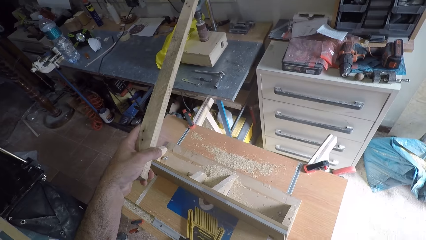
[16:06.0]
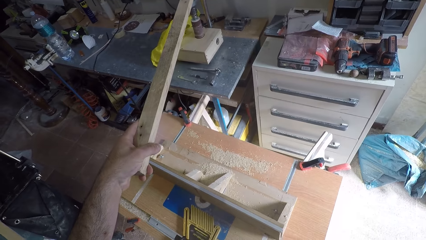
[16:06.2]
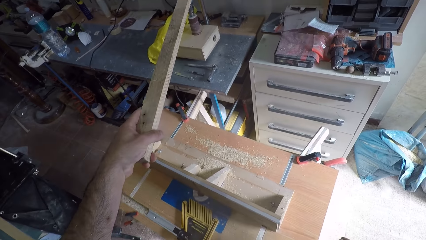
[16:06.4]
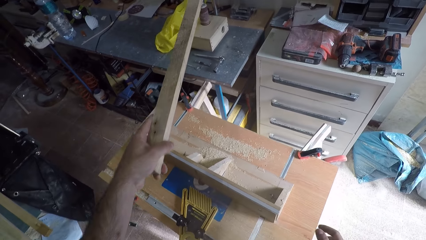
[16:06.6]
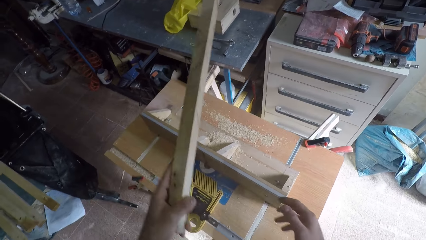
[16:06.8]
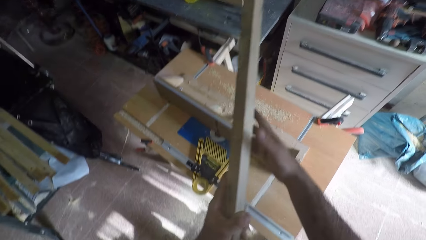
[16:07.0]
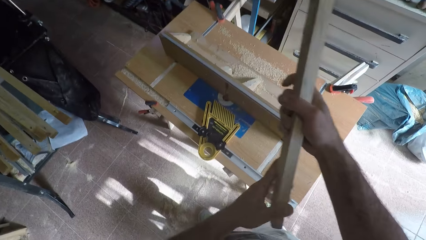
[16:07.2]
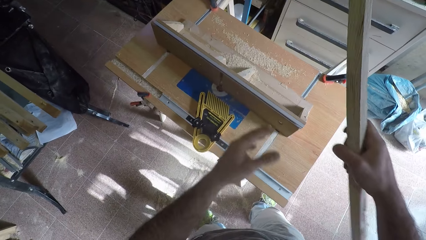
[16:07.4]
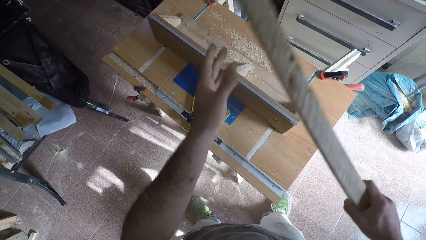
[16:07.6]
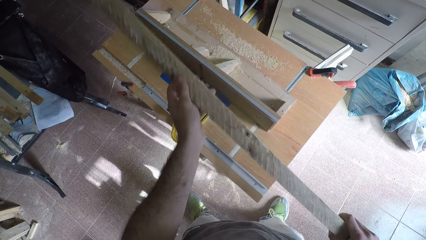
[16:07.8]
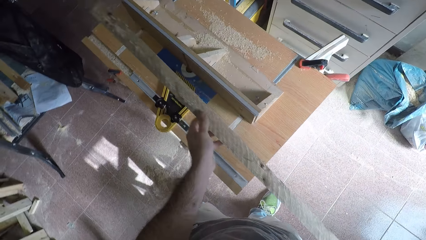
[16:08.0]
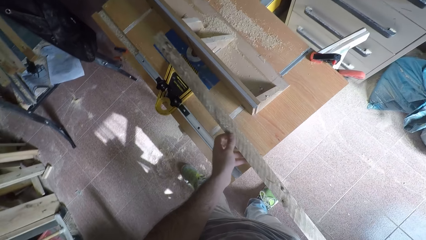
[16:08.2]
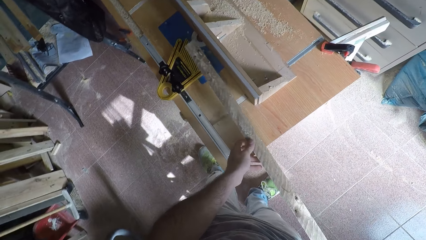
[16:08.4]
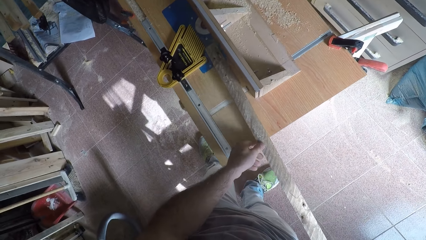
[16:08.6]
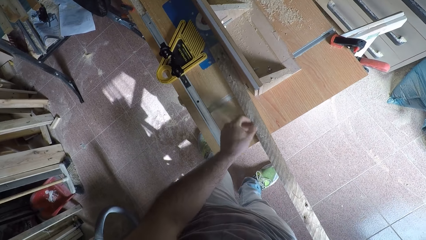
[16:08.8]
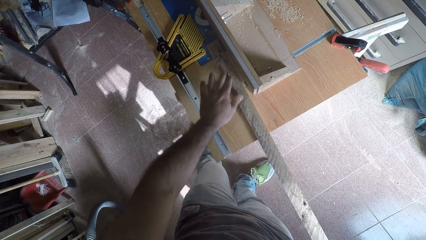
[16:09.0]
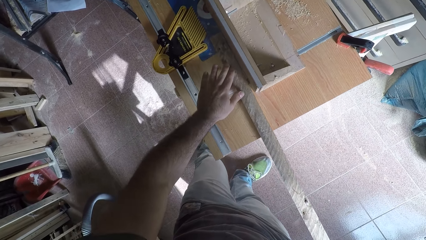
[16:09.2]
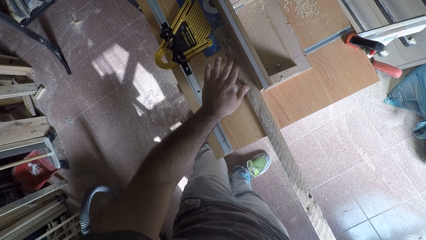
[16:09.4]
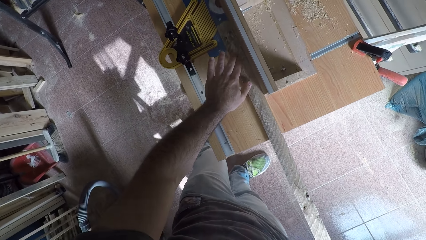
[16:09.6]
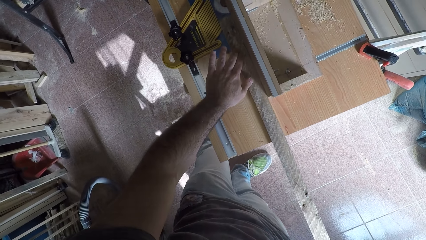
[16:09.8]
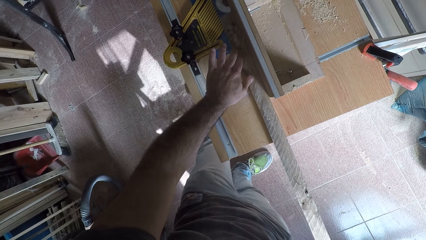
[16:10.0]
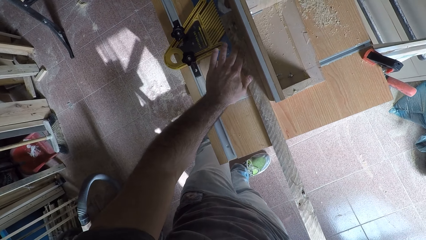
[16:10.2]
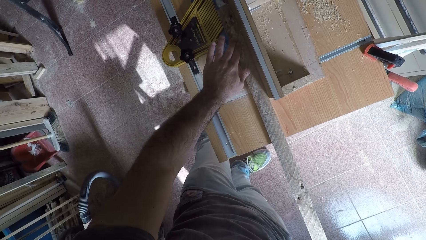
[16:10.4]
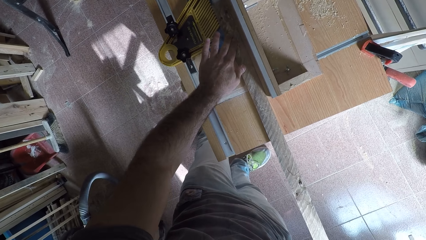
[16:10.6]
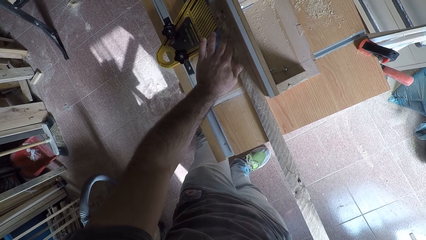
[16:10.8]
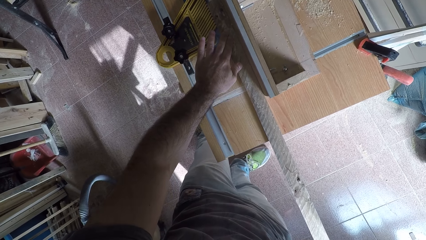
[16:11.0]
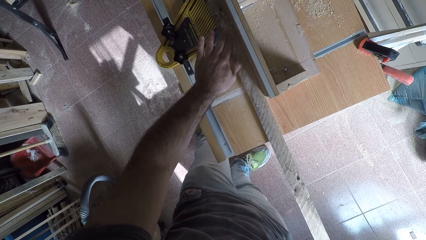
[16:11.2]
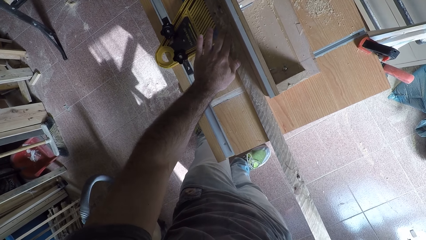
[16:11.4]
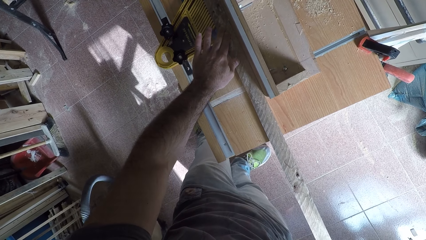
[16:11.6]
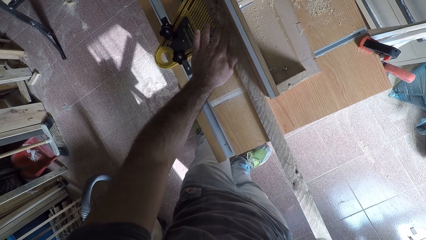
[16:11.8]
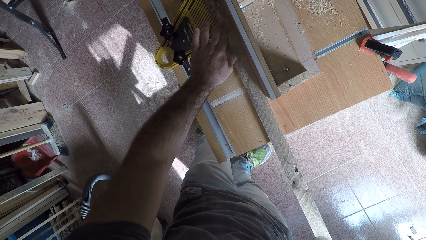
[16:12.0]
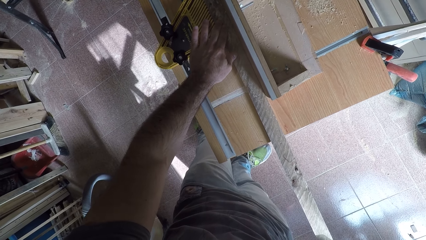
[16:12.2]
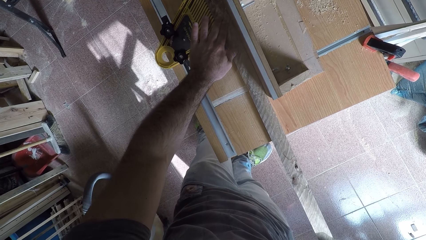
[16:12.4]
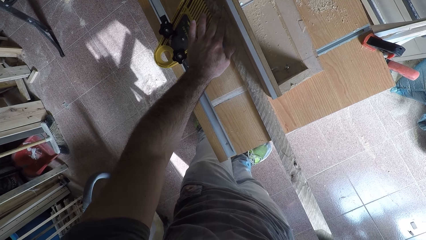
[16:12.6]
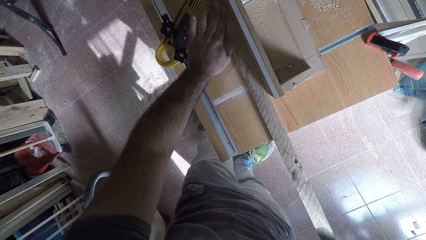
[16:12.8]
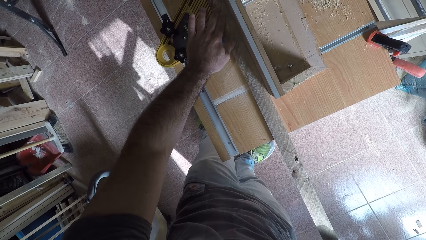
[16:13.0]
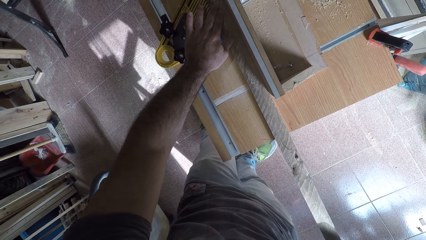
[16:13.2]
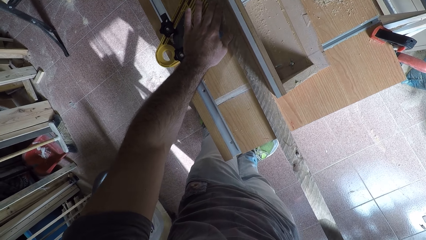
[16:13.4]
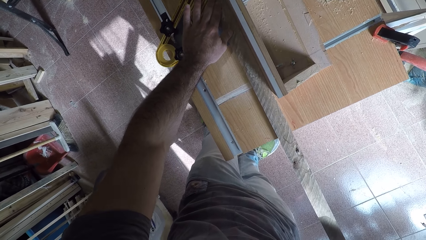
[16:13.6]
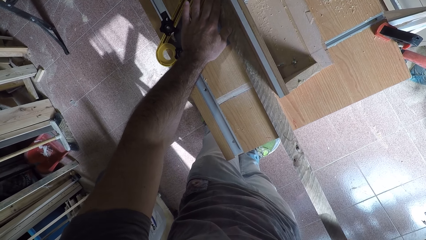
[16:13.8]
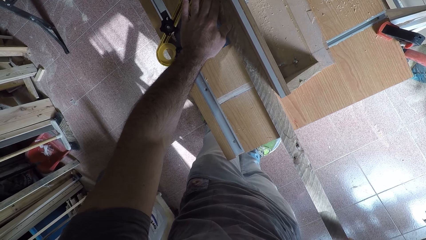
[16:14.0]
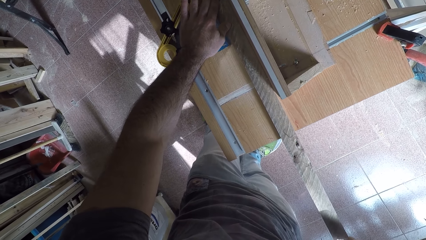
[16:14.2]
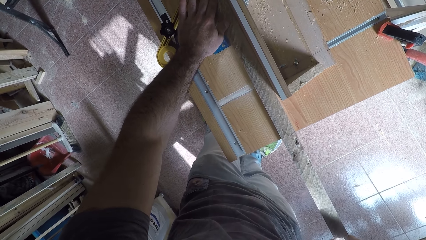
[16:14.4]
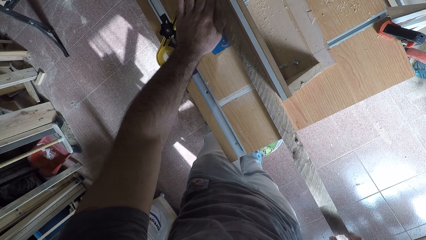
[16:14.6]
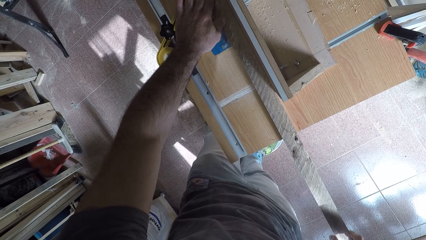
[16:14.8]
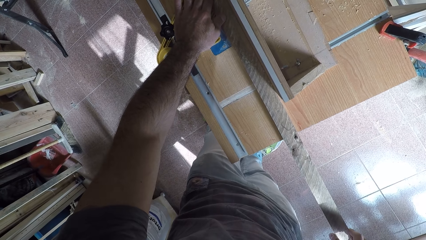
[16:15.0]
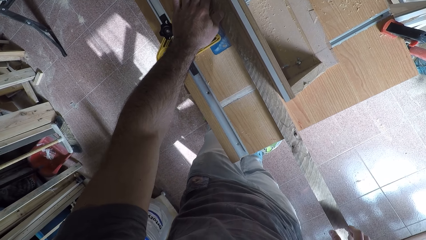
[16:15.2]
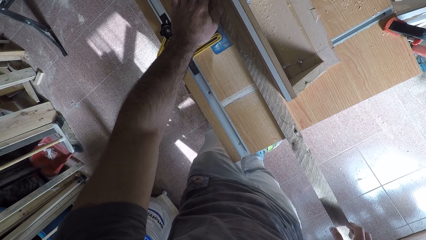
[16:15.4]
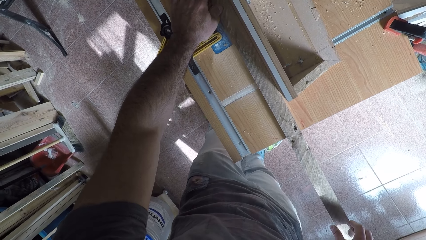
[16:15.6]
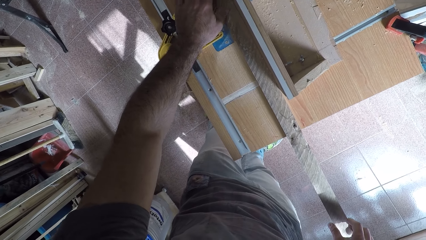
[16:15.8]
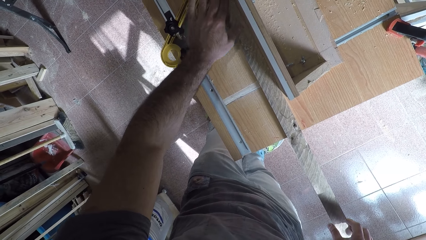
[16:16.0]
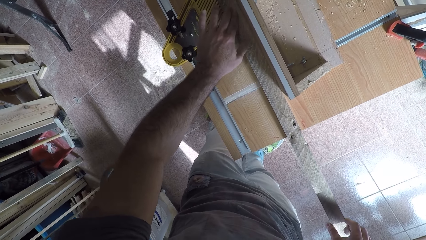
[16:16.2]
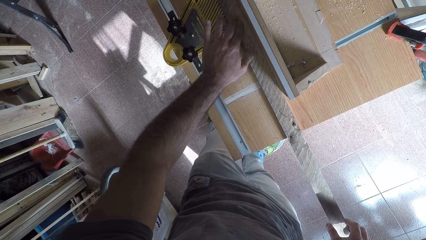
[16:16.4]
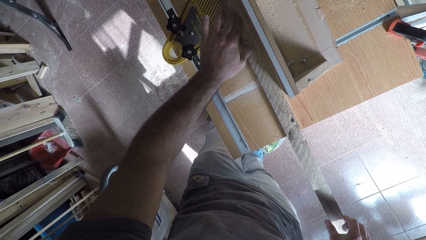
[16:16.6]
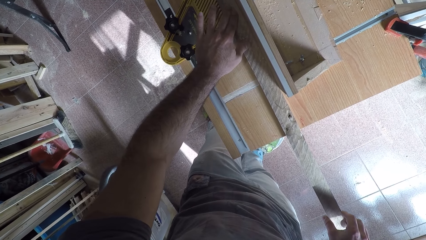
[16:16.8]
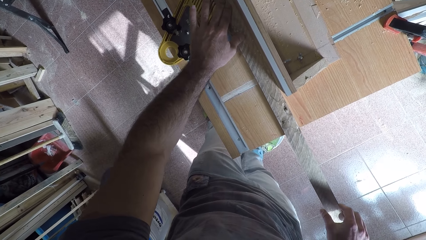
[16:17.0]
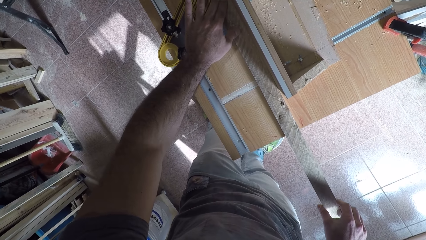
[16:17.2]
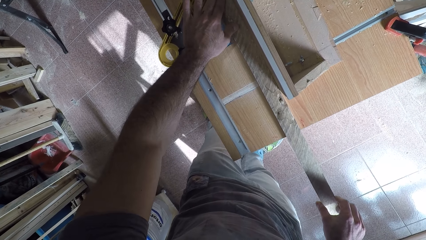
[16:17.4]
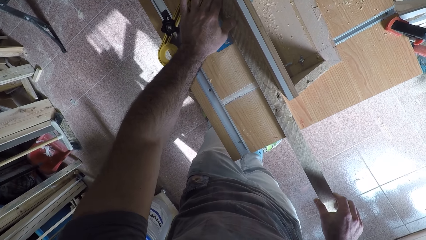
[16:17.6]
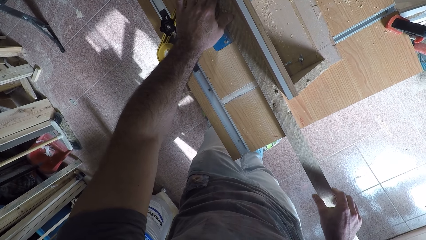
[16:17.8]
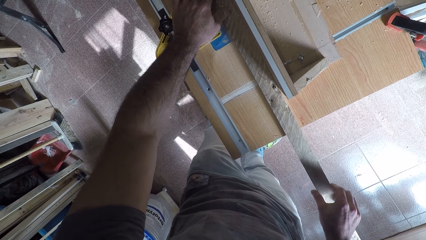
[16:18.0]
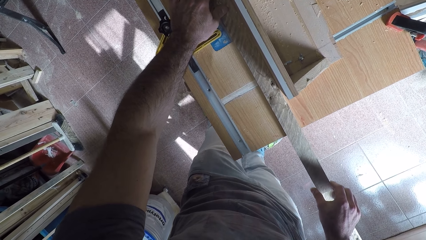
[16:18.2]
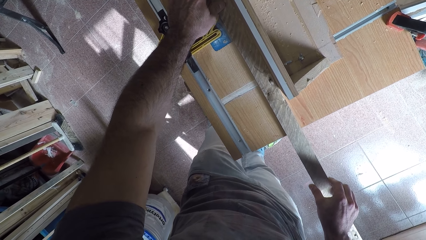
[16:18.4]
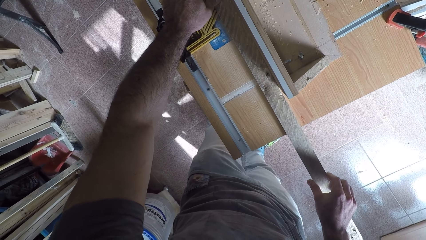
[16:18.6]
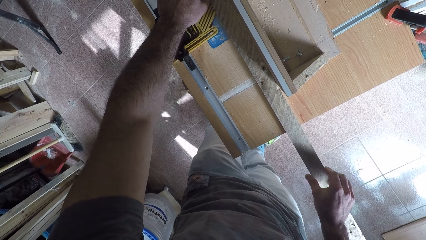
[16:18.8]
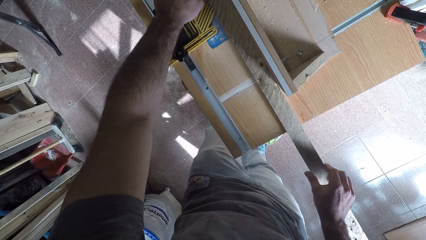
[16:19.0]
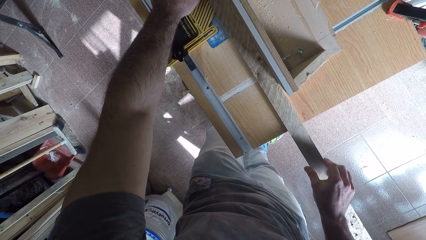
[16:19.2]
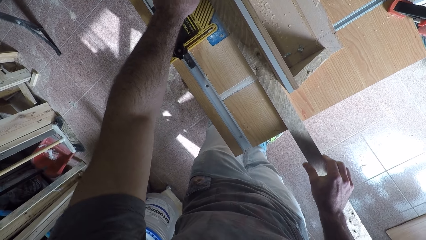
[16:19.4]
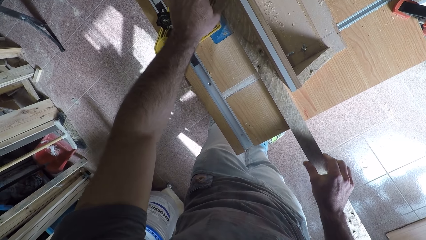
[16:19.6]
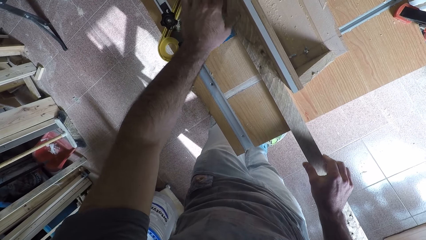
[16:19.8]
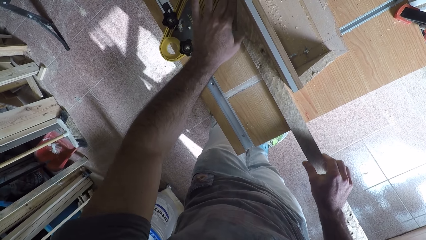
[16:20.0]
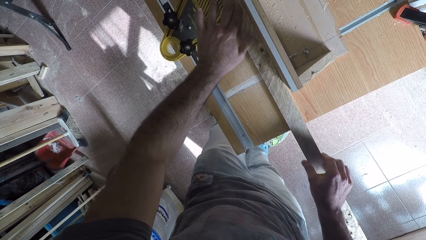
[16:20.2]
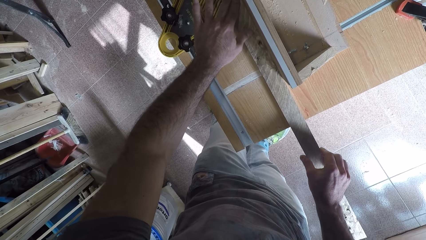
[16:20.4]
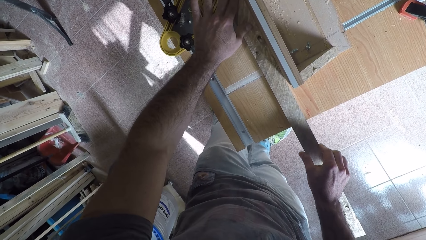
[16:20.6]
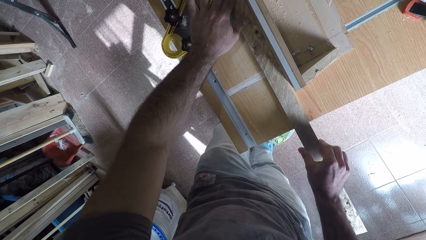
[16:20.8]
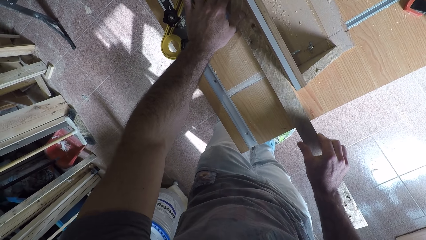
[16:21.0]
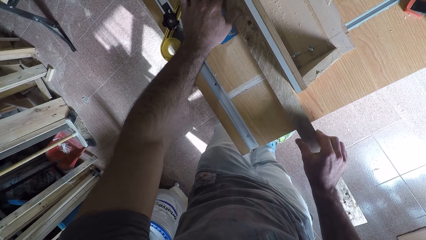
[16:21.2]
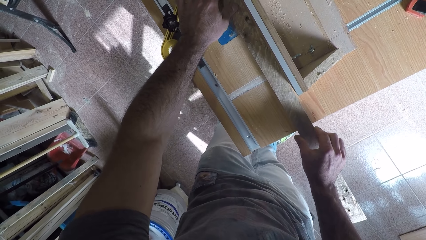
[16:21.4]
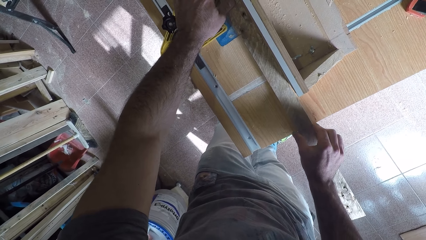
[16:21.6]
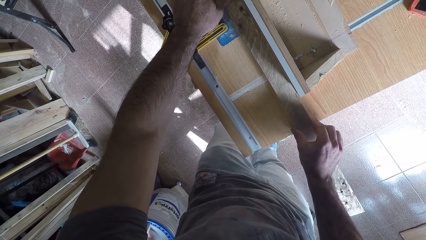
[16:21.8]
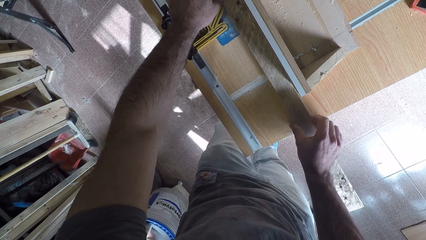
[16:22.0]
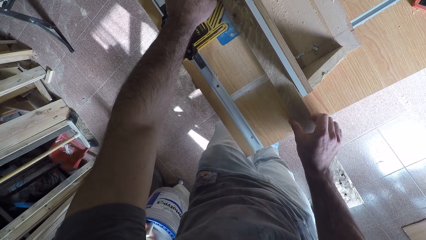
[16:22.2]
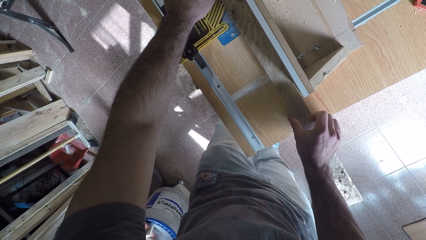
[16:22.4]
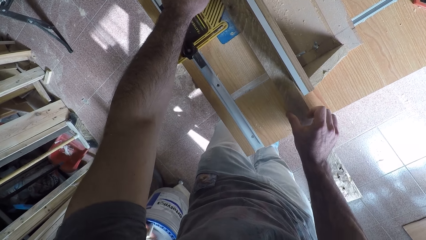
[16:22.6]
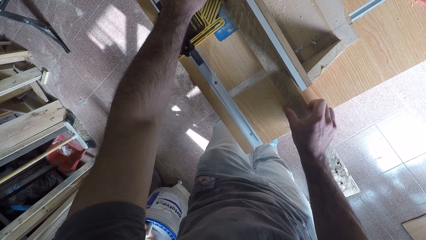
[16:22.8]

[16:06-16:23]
The camera wearer switches on the circular saw machine or smoothing machine with the wood. They hold the wood with both hands. They hold down the wood on the smoothing machine. They place back the wood on the circular saw machine. They work on the wood with the circular saw machine.
